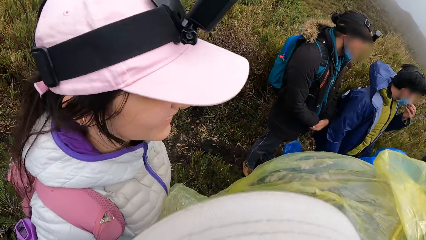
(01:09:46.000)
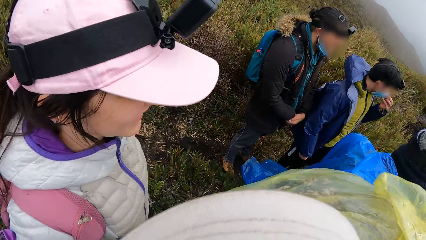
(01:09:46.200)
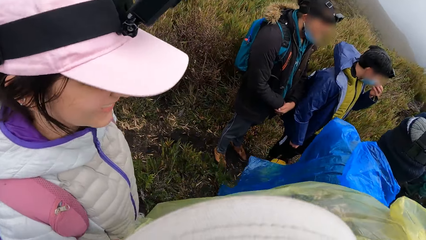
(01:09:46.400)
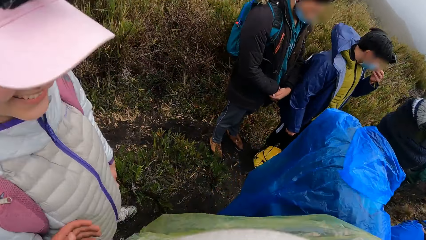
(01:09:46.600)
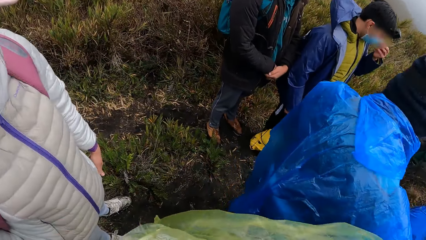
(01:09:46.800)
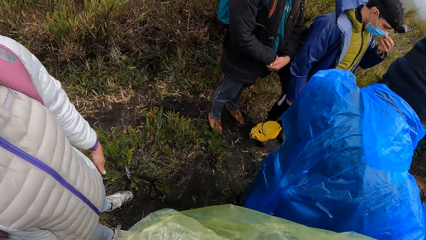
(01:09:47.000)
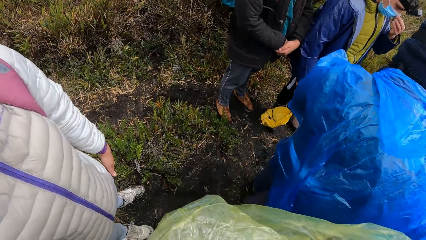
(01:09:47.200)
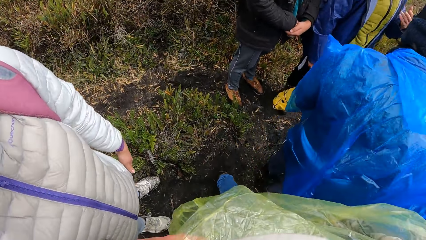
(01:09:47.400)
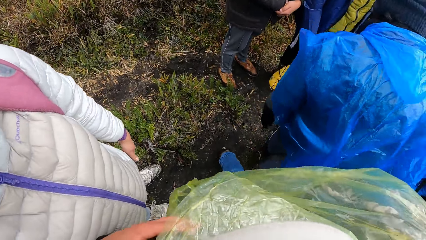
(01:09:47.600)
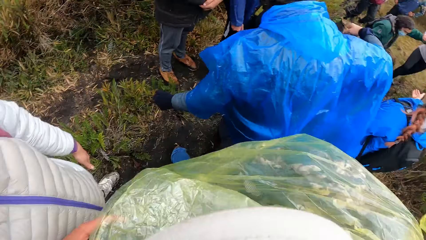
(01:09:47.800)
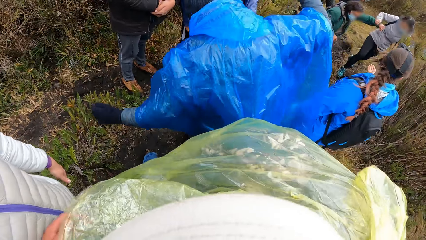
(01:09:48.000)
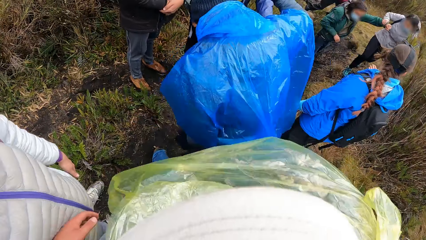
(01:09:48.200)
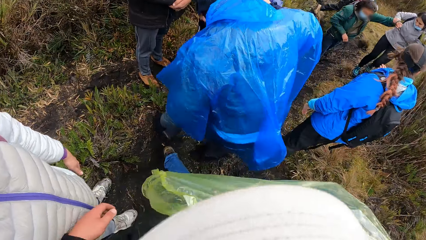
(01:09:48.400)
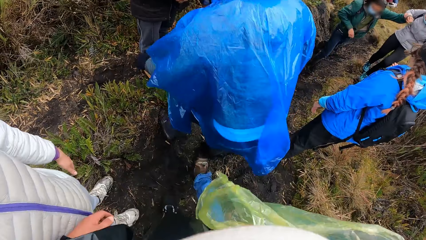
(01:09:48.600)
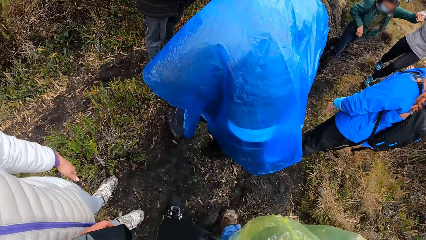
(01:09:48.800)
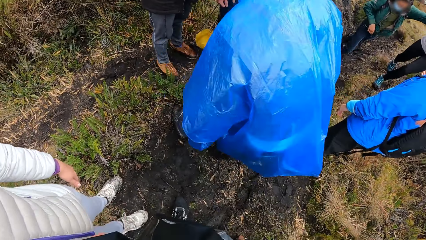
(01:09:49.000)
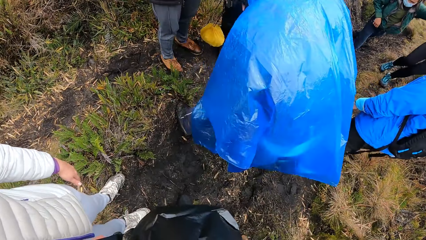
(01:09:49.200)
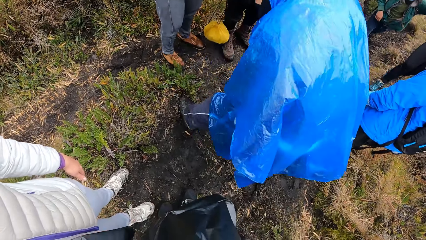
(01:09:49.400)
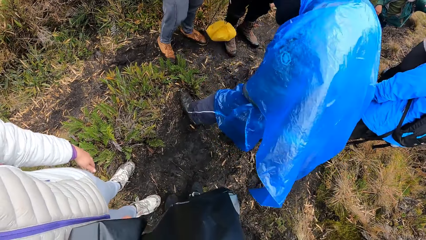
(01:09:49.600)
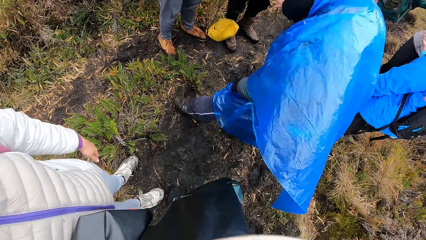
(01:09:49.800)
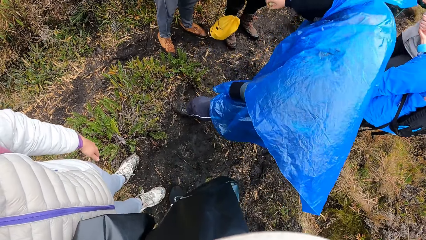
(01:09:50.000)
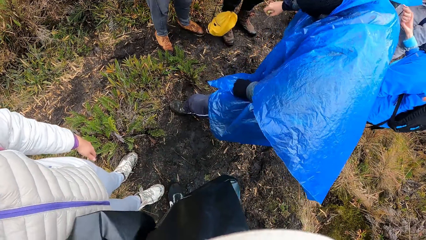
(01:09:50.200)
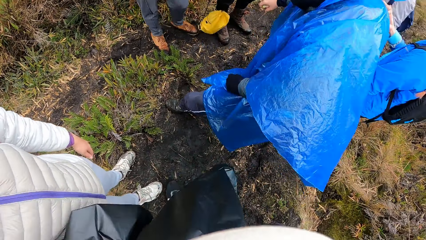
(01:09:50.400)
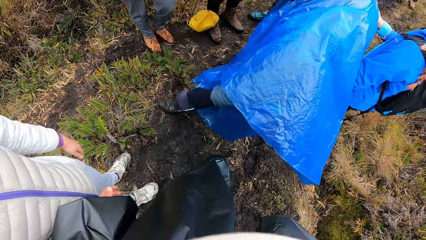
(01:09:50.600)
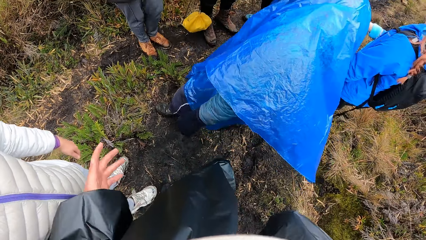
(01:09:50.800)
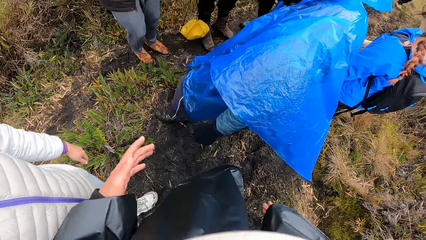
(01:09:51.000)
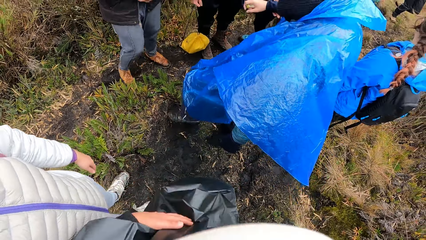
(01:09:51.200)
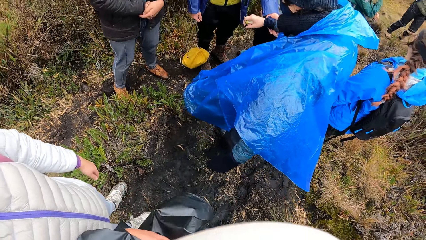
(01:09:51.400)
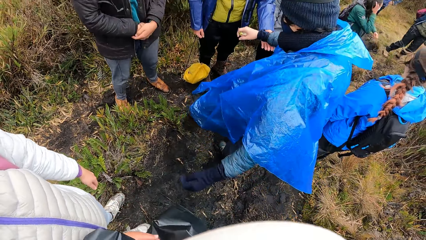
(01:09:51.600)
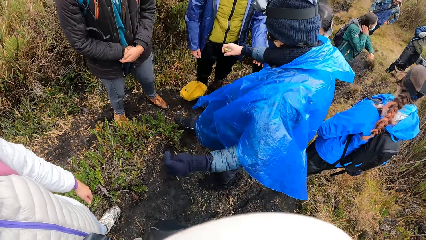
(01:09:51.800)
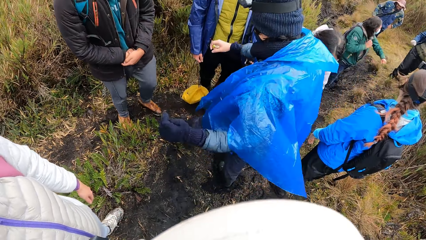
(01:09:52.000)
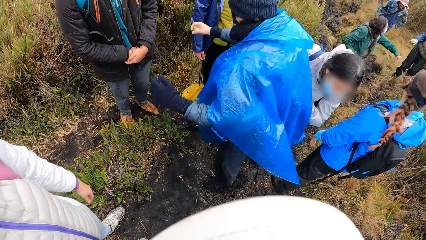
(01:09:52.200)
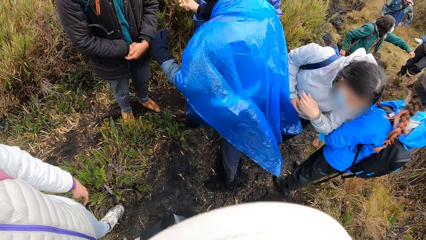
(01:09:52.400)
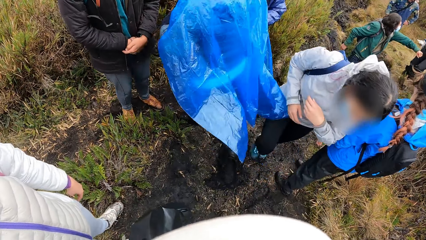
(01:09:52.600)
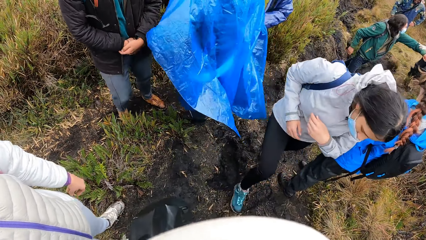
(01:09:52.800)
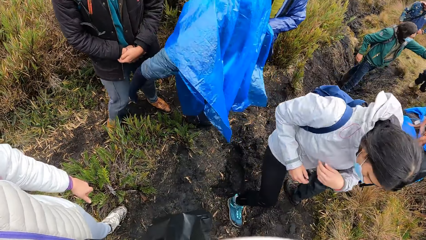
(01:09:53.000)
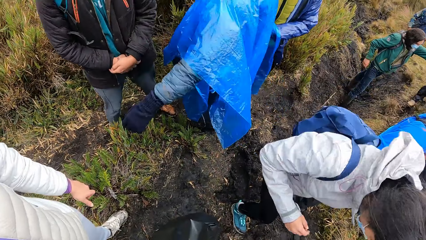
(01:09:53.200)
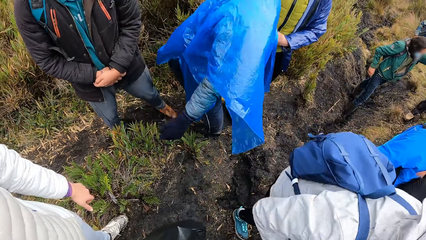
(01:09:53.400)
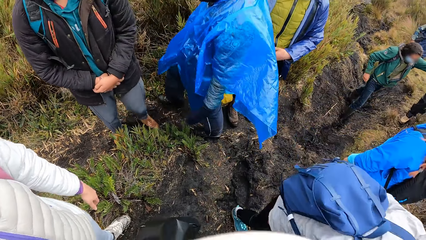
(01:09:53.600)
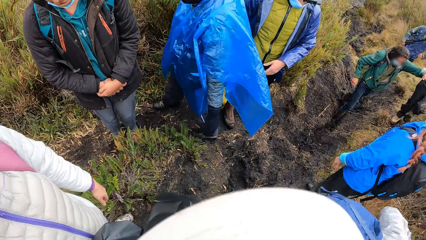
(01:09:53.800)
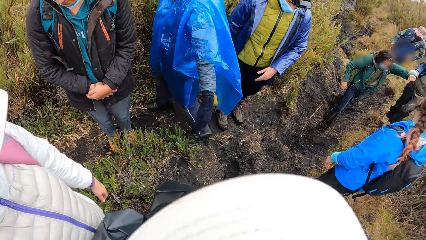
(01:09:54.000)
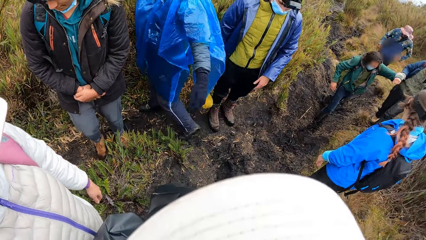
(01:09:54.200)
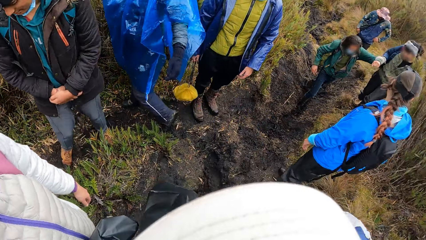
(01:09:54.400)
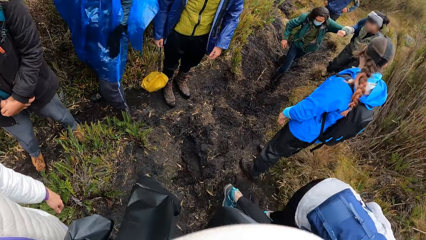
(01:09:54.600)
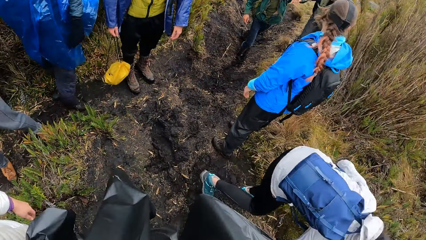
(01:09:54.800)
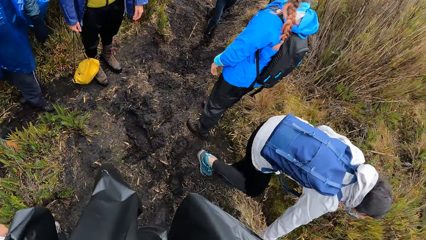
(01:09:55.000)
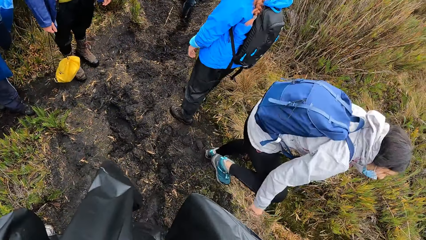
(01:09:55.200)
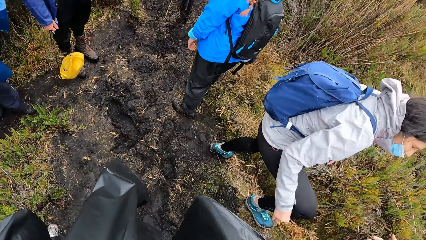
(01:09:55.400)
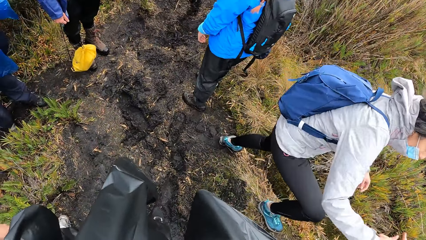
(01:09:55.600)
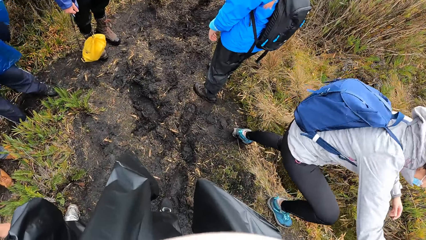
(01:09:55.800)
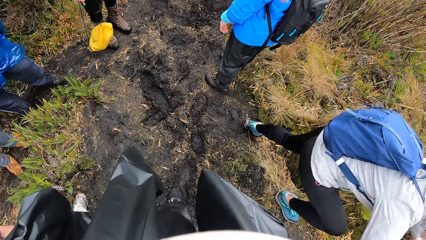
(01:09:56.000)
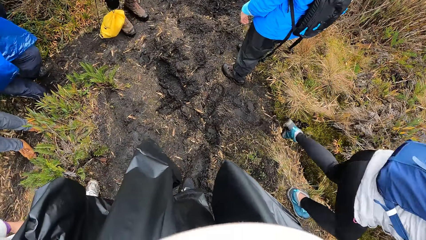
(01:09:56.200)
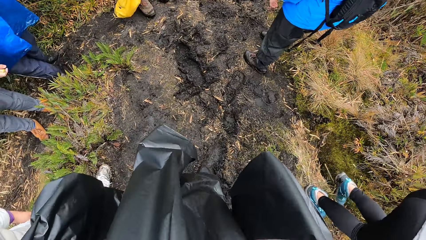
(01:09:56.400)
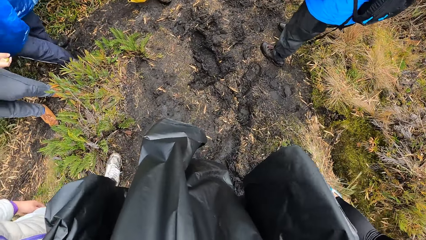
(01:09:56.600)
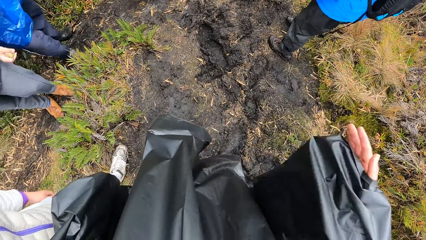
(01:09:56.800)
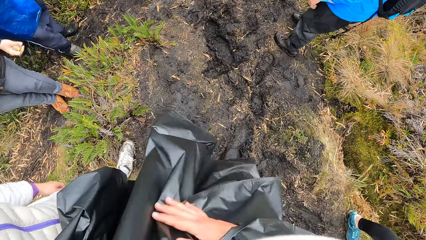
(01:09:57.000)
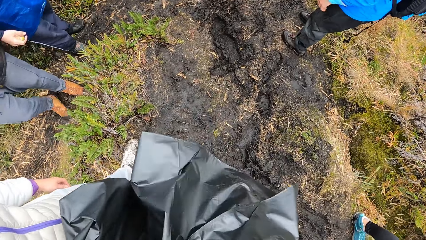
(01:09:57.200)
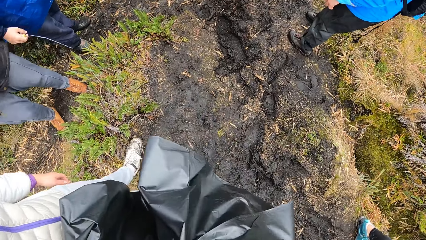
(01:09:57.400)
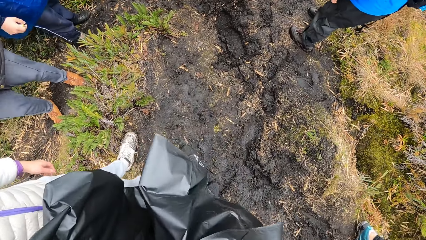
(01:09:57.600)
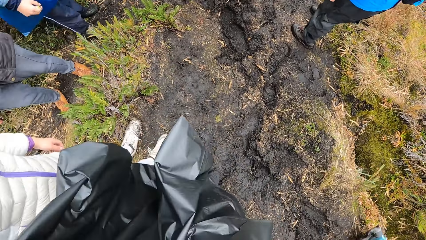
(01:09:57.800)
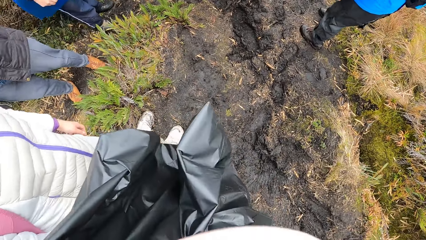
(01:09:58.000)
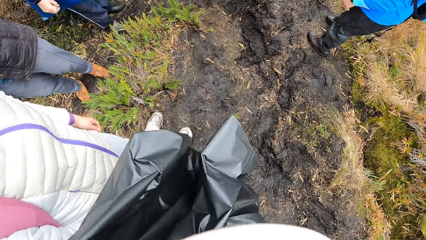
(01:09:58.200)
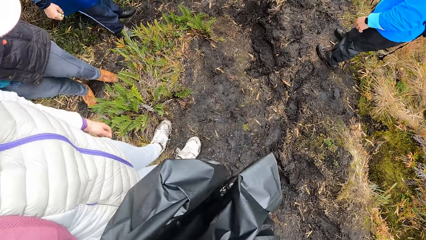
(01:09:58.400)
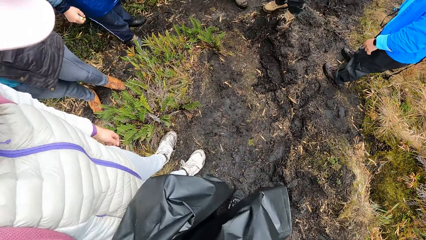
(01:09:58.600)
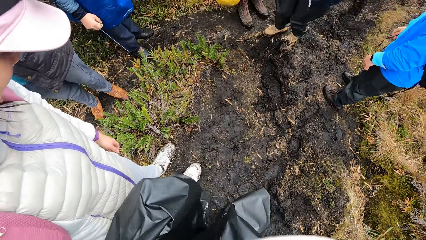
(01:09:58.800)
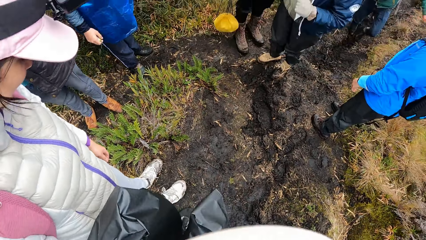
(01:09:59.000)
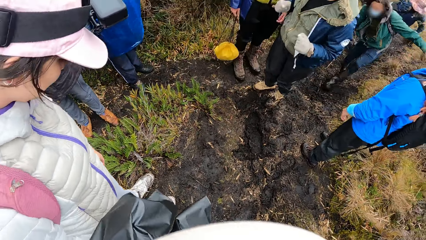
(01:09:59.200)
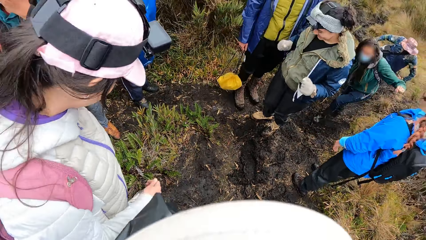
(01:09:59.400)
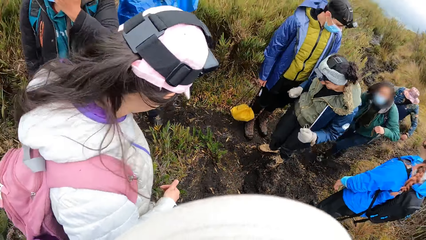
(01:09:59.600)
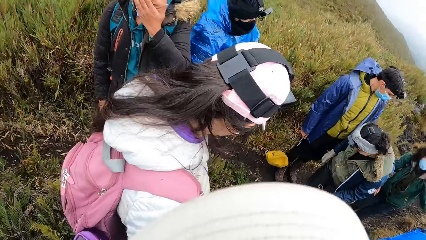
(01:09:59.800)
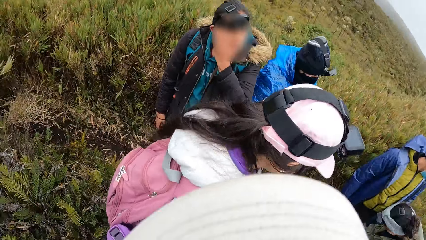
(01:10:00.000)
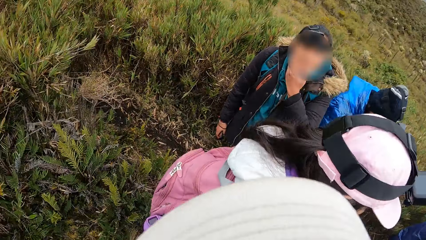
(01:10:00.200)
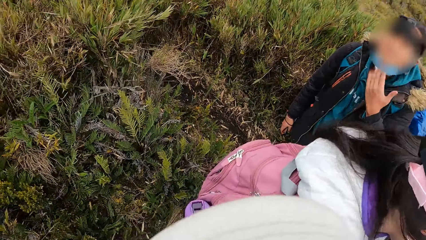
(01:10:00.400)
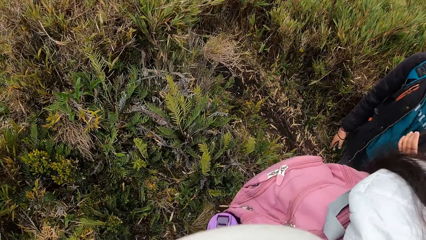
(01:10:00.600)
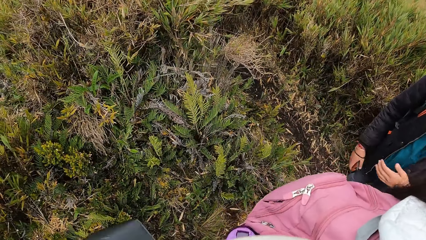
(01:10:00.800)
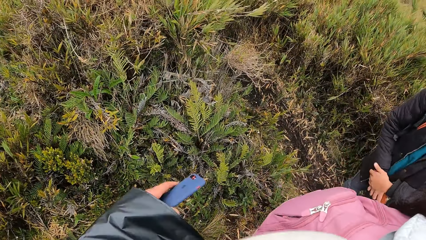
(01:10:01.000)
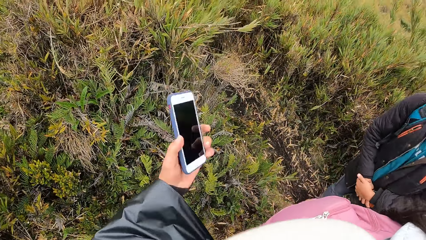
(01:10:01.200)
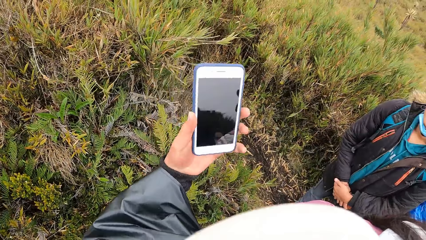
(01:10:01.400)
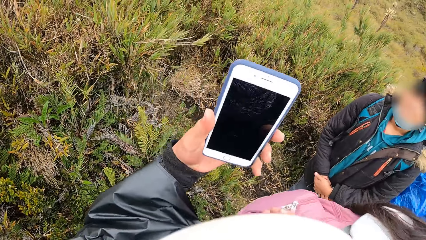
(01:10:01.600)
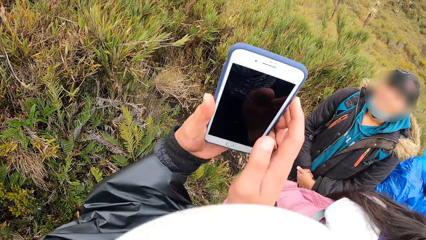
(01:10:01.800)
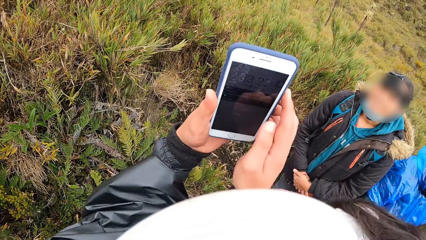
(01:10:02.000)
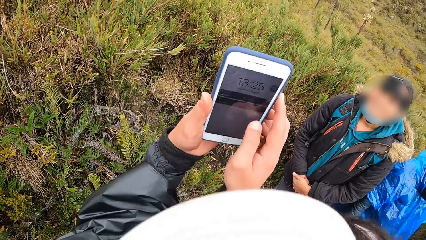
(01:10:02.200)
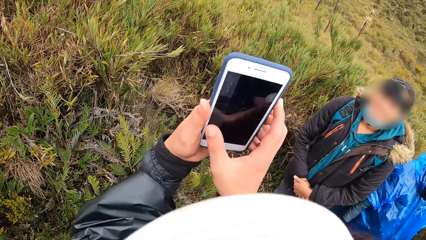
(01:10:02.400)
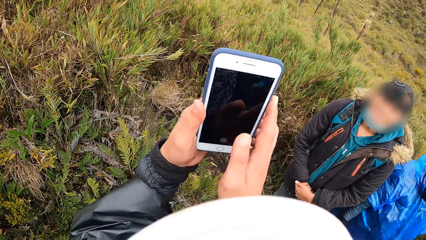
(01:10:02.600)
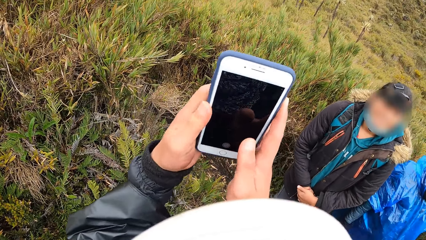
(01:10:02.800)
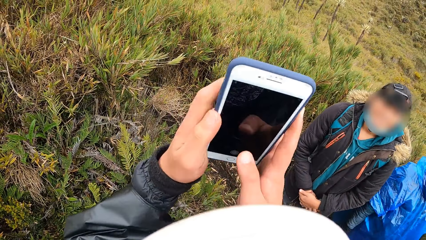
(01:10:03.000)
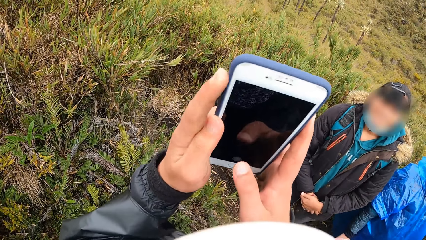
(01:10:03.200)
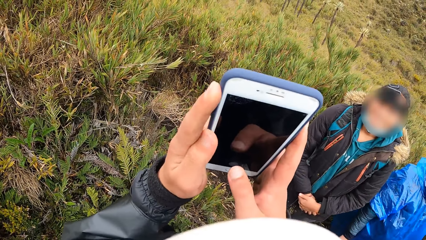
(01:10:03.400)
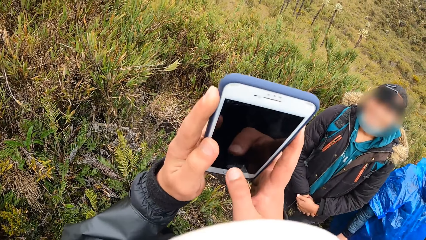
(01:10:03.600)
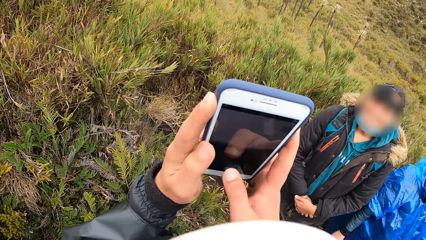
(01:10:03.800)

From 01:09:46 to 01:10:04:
The camera wearer interacts with the woman. They pick up a phone. They operate the mobile phone. They press the phone.
